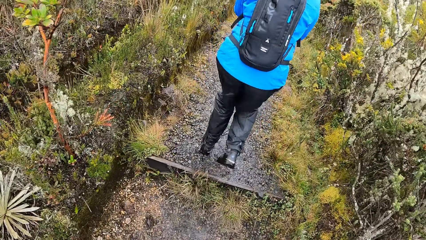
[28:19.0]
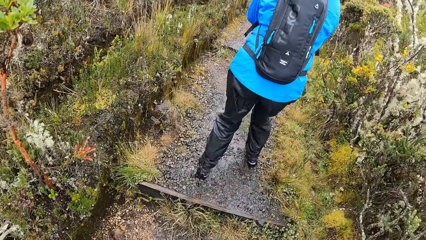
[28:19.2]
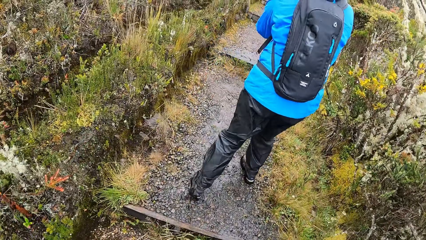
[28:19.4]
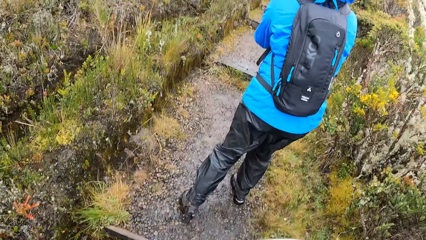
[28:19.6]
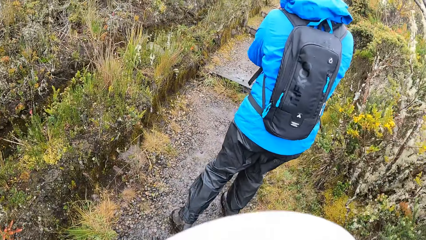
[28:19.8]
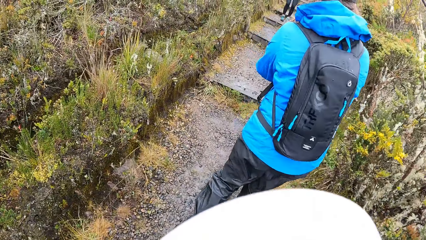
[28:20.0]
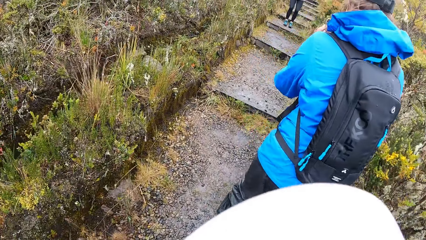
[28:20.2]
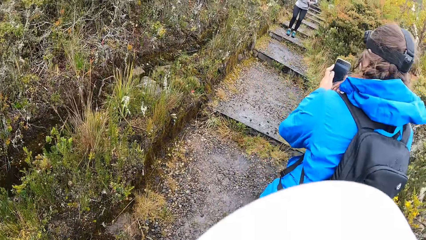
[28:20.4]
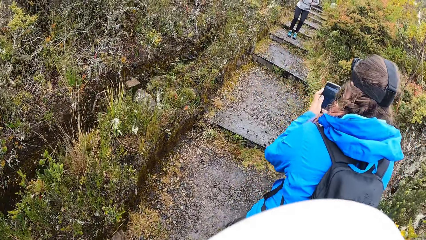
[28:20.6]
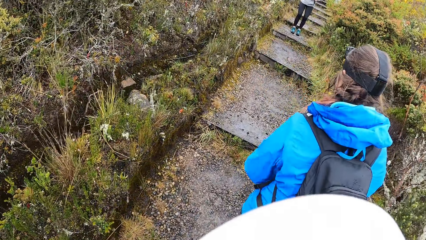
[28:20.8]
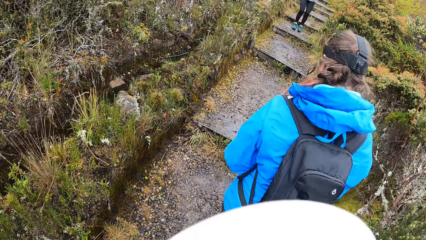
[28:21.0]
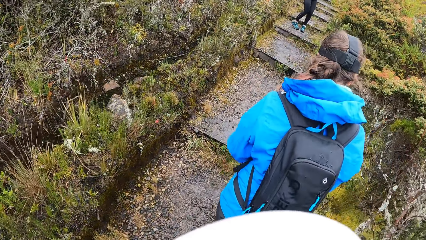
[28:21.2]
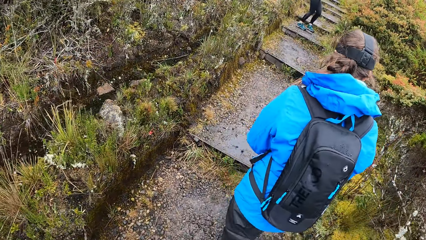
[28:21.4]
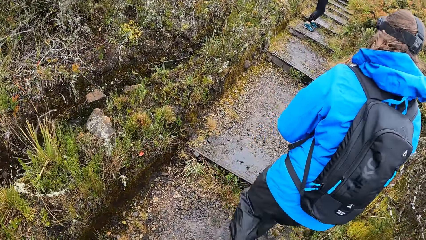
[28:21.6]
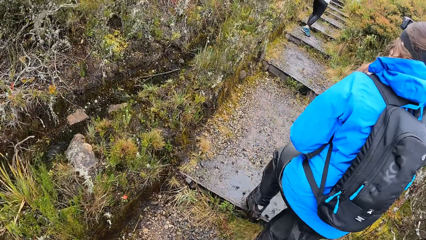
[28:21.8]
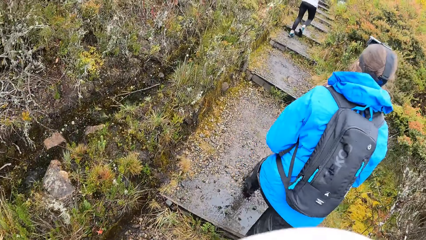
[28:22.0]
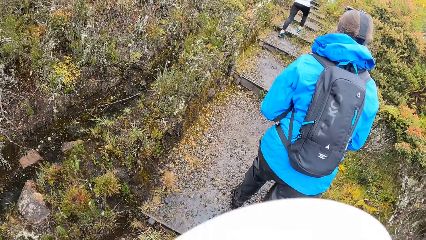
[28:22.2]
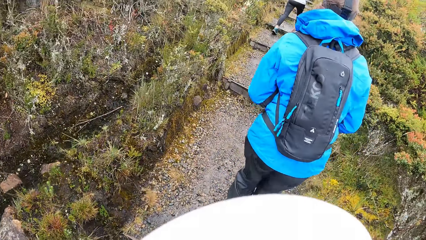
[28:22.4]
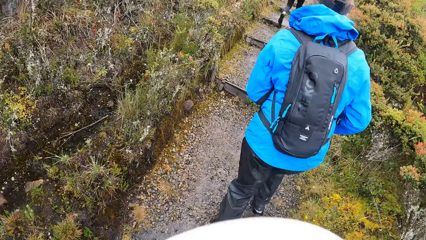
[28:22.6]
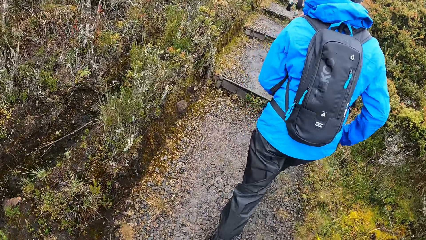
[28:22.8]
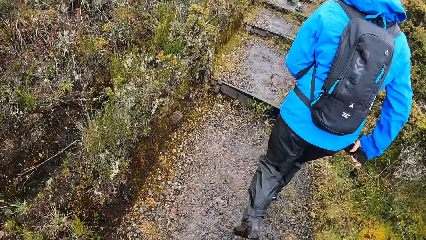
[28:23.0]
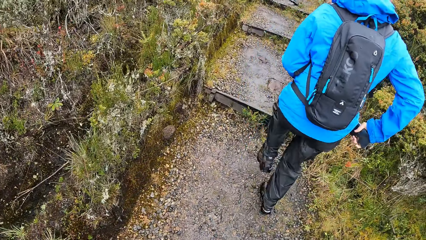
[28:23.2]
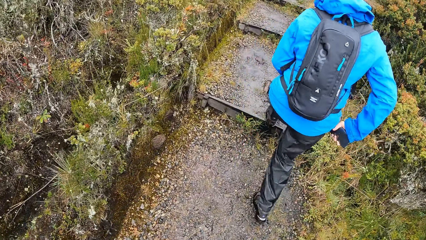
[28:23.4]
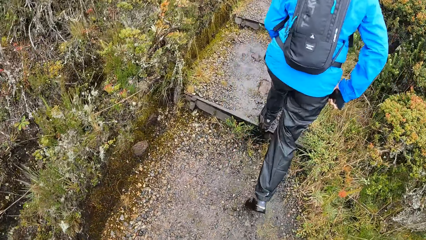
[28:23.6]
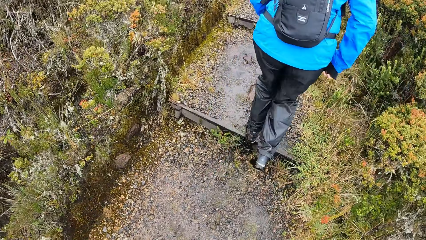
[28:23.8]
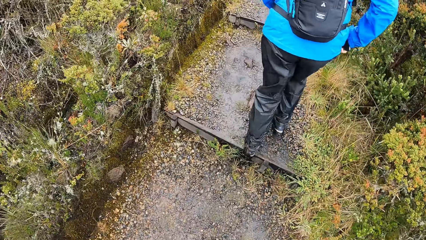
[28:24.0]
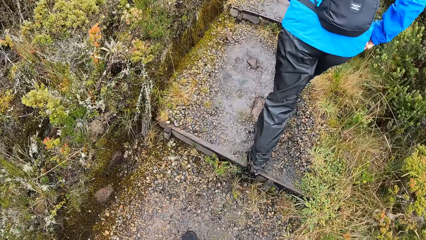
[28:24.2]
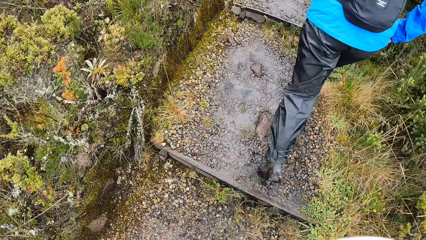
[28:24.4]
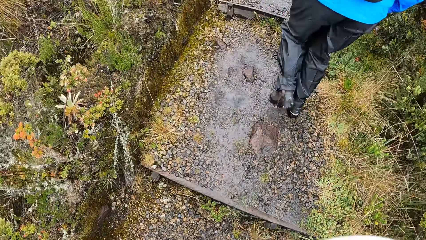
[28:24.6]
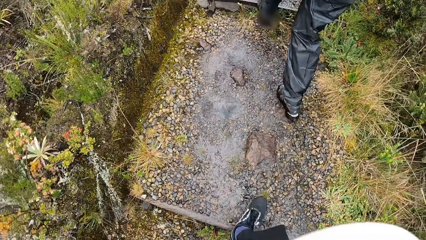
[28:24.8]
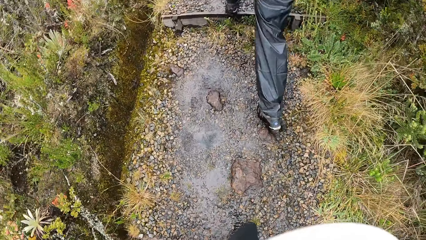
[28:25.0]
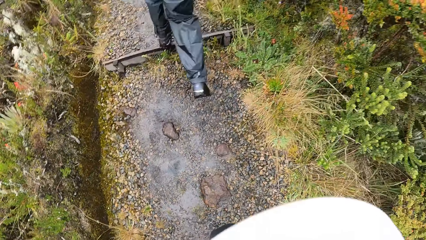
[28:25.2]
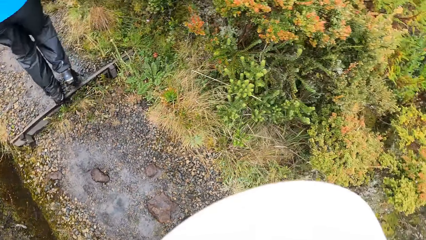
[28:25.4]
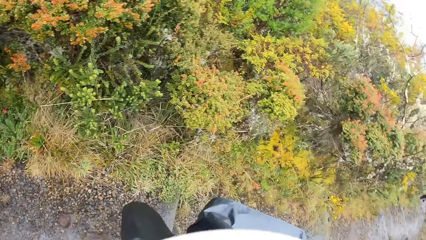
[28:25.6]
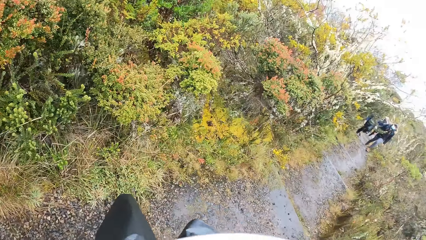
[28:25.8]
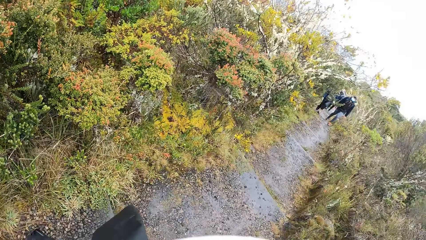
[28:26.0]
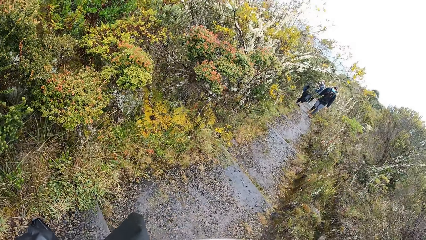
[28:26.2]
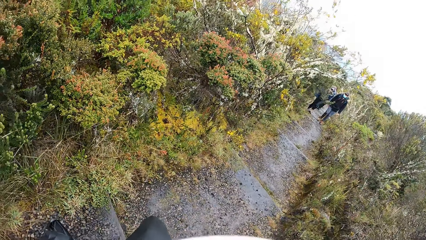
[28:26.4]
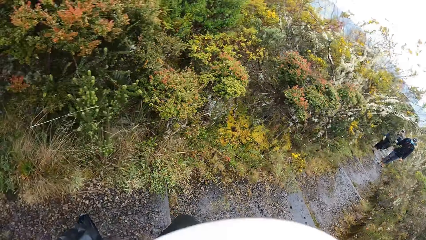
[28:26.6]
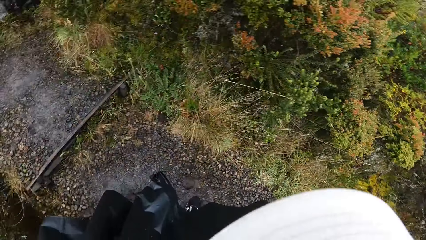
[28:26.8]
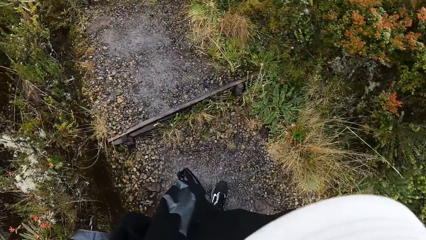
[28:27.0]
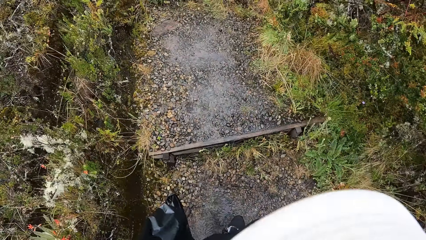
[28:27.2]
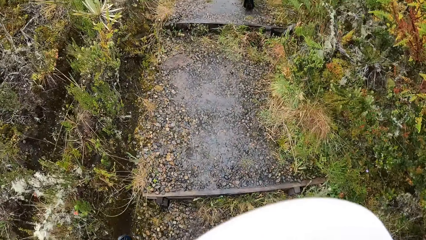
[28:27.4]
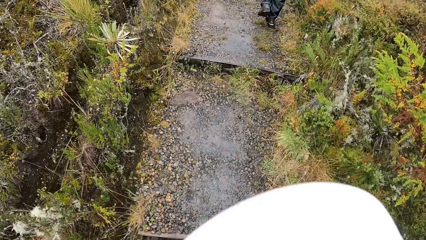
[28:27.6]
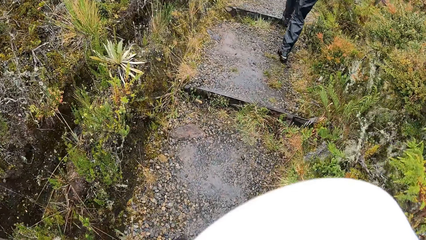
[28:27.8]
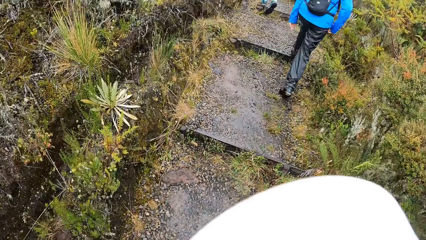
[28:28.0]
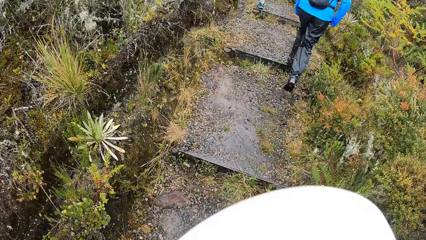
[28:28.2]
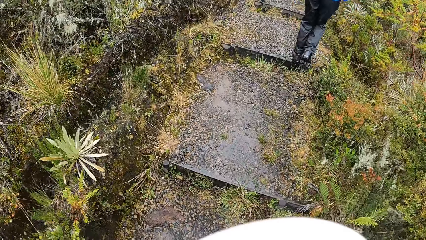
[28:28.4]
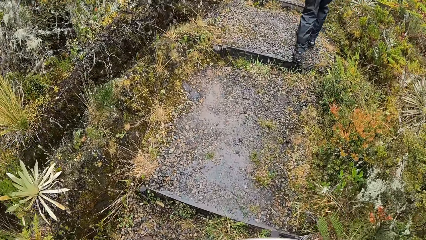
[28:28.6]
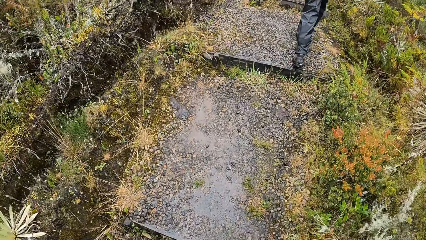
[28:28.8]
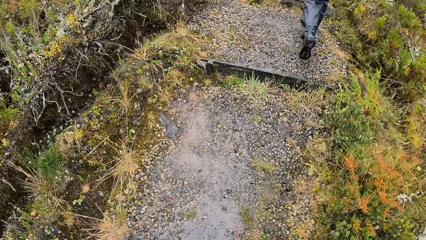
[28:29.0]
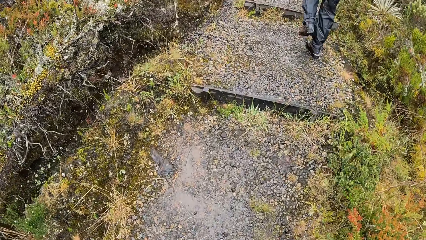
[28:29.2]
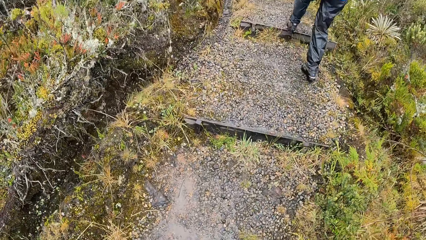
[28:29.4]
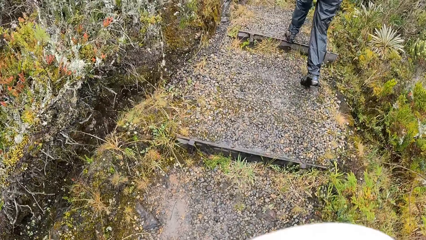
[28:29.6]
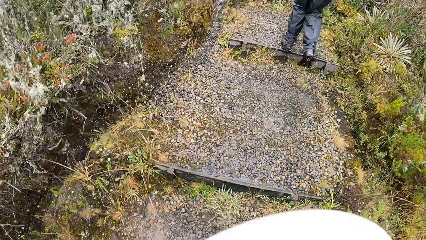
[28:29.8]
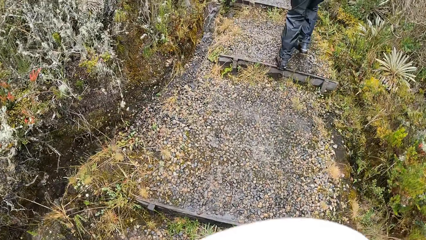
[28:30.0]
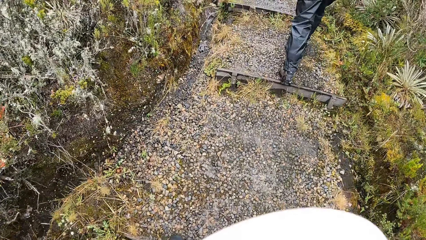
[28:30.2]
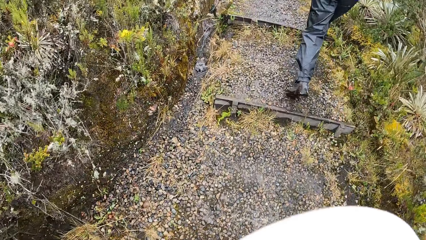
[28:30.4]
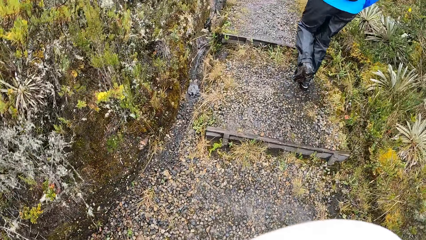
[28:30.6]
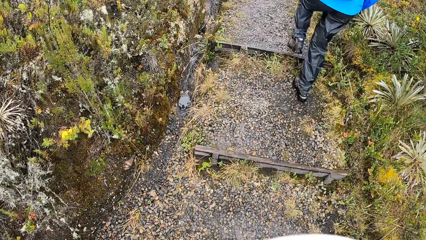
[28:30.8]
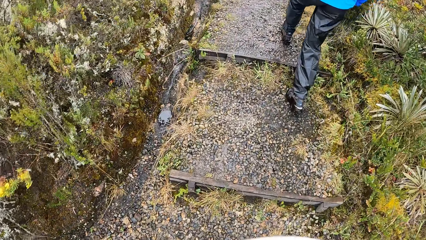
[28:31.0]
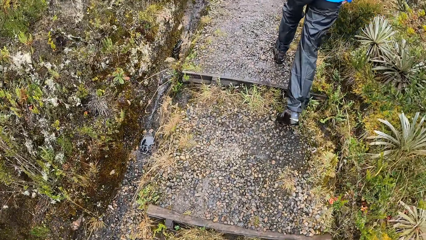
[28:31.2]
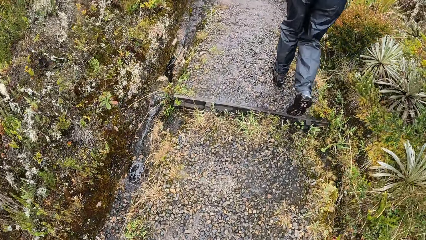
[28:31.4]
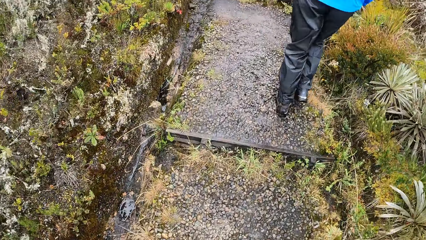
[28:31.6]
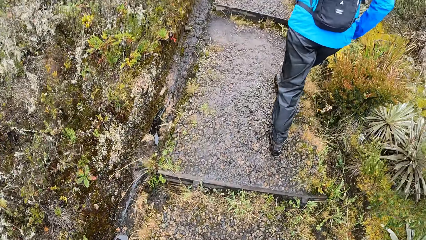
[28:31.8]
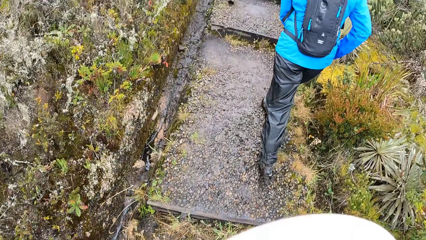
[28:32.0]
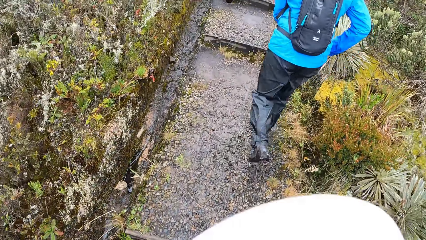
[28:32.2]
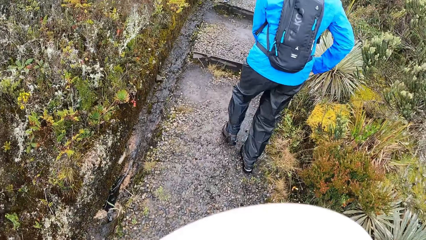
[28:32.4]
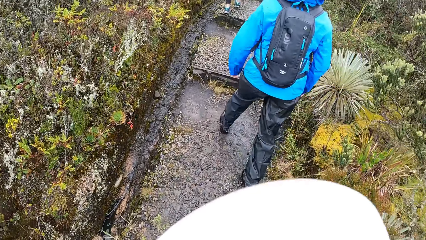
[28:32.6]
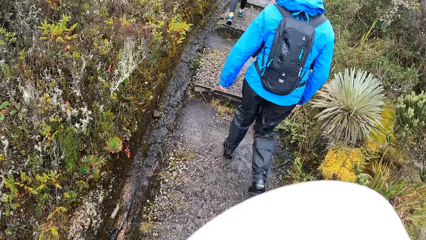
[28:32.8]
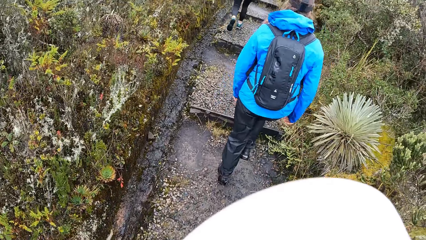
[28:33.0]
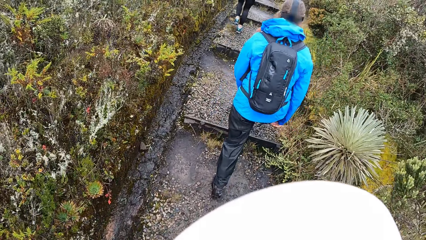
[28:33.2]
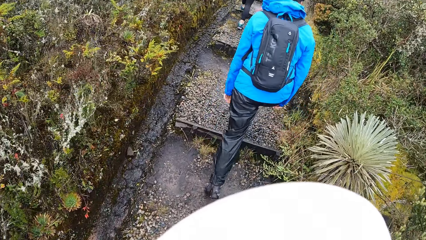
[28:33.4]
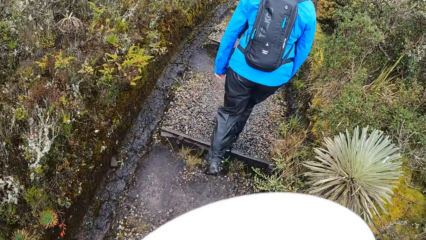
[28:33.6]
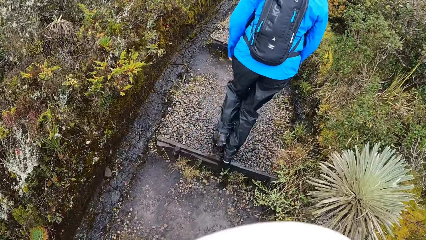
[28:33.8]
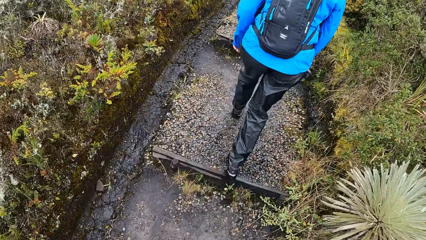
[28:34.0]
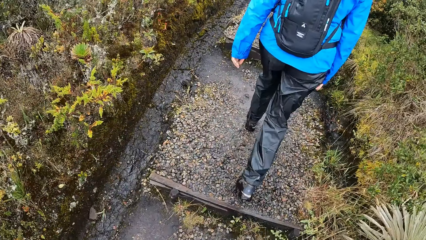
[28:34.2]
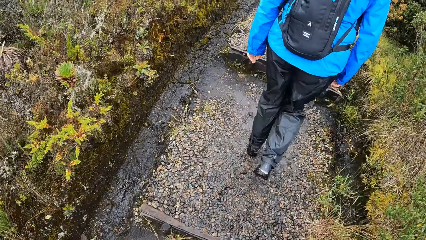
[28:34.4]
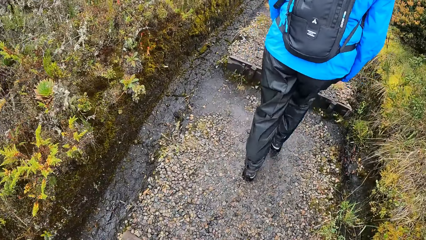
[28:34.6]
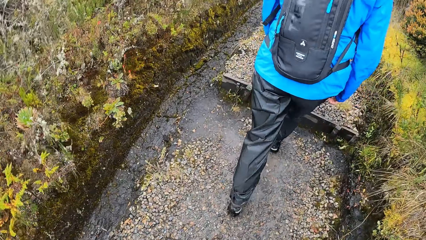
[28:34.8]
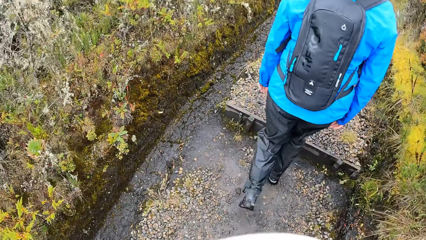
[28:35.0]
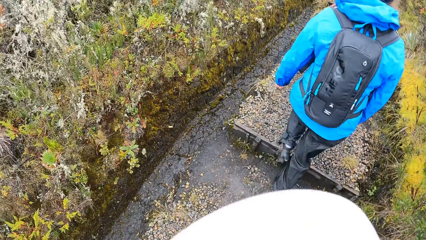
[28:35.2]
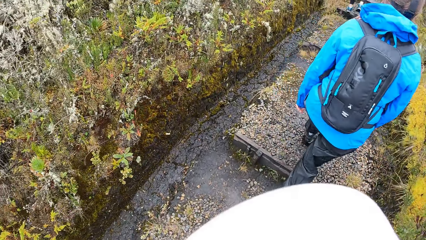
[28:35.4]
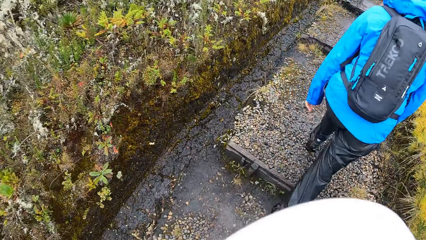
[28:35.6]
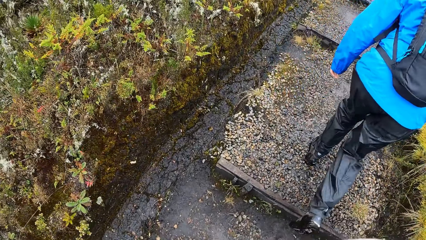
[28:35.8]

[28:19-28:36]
A woman operates a phone with both hands. The woman puts the phone in her trouser pocket with her right hand.
